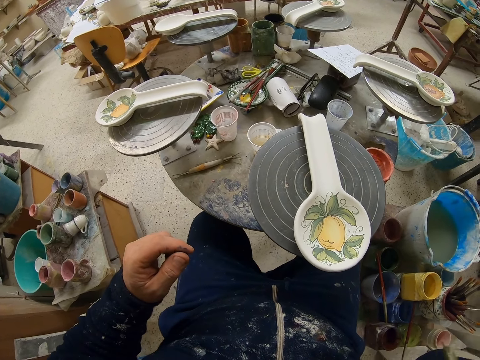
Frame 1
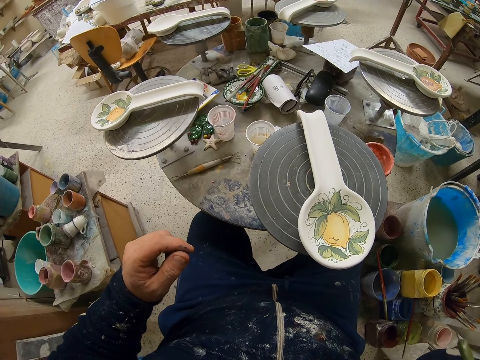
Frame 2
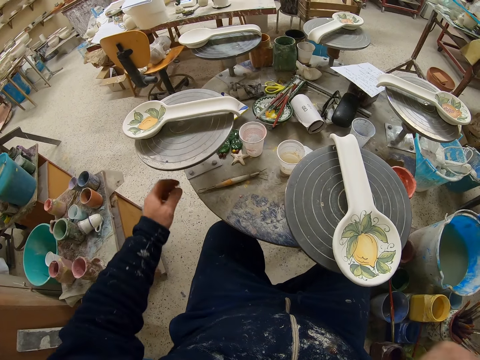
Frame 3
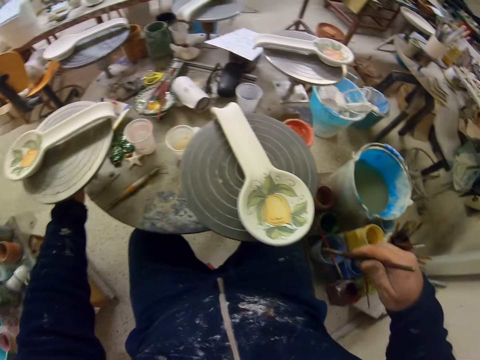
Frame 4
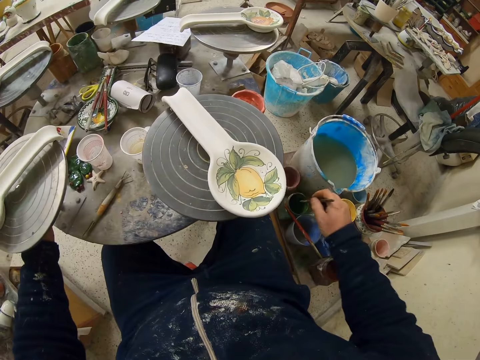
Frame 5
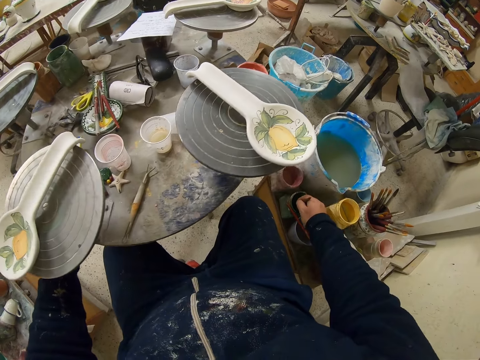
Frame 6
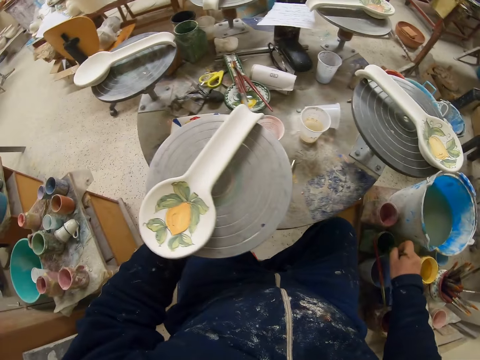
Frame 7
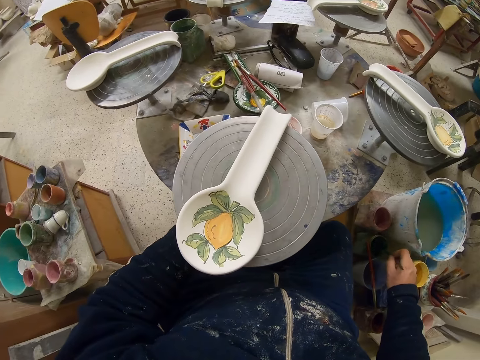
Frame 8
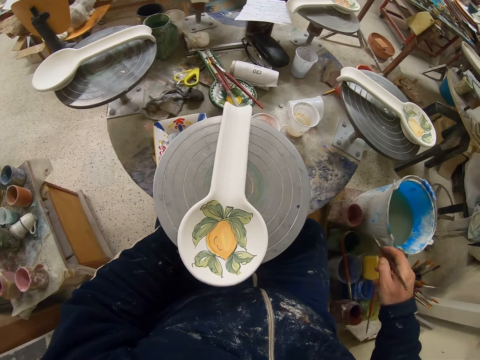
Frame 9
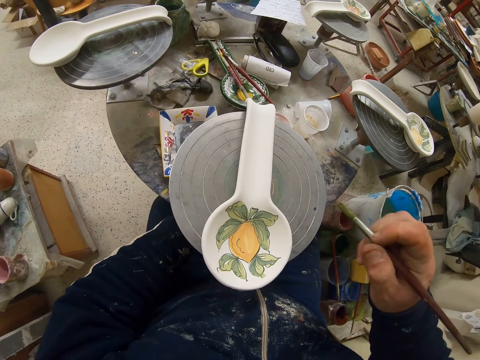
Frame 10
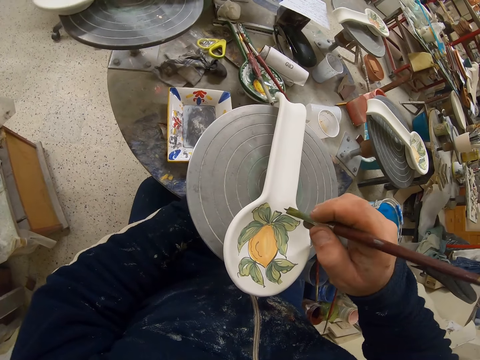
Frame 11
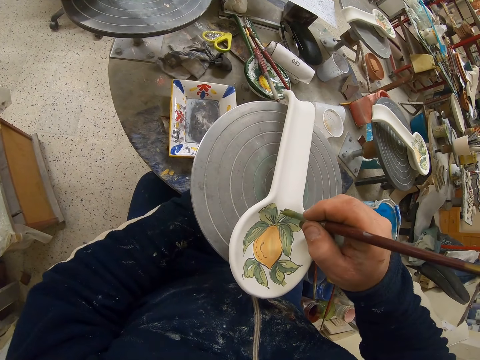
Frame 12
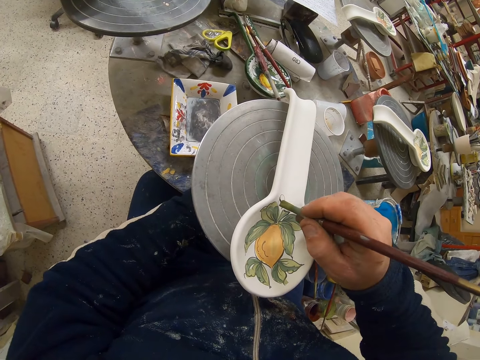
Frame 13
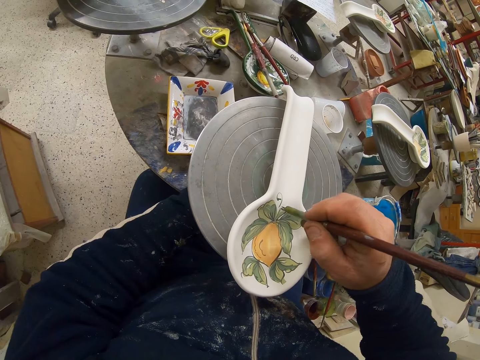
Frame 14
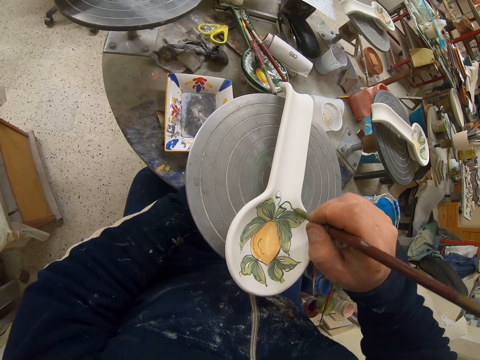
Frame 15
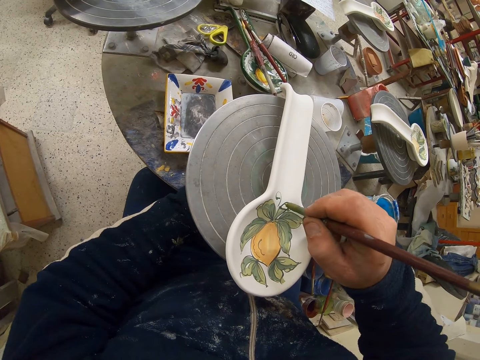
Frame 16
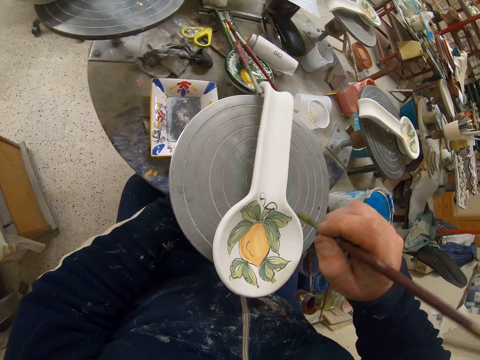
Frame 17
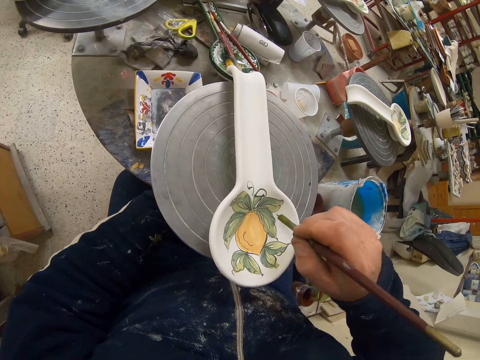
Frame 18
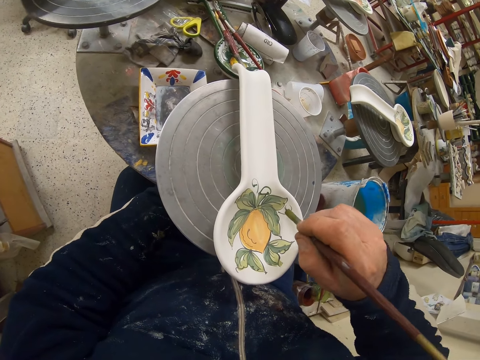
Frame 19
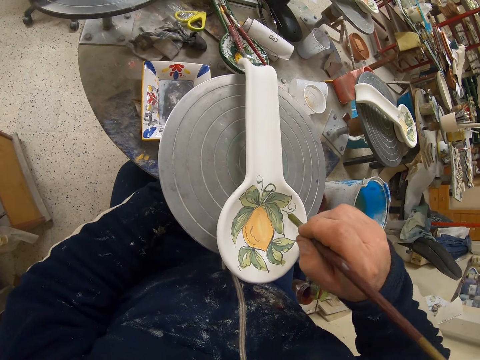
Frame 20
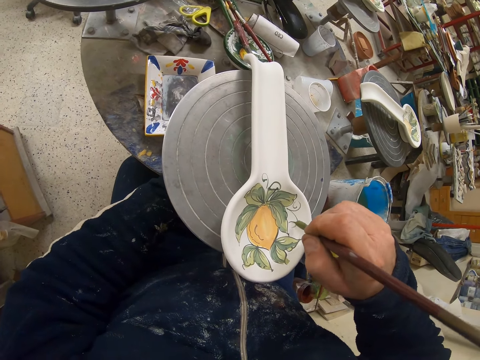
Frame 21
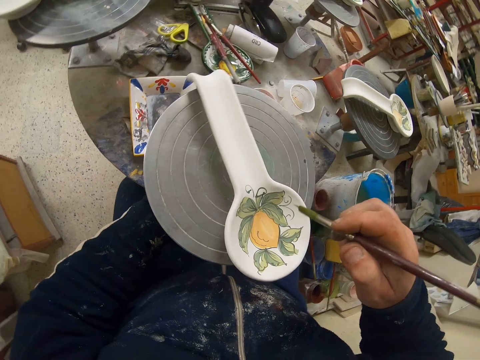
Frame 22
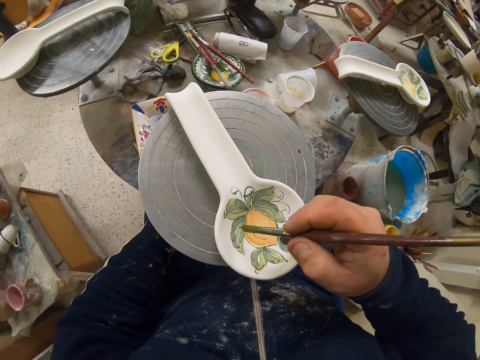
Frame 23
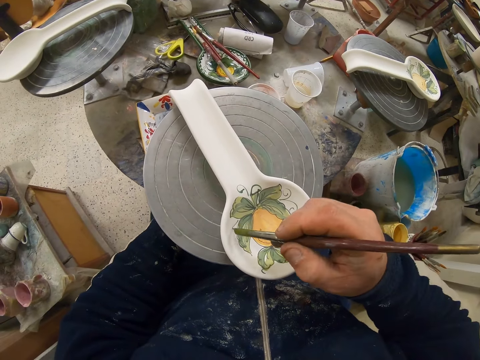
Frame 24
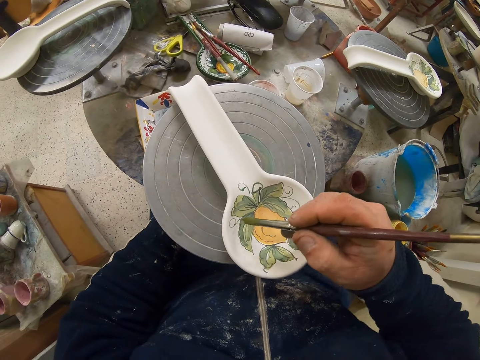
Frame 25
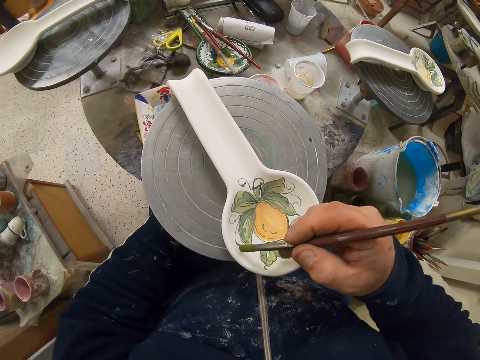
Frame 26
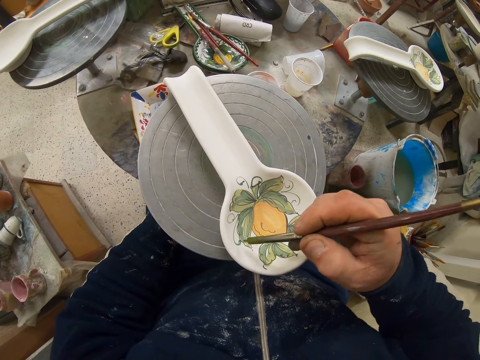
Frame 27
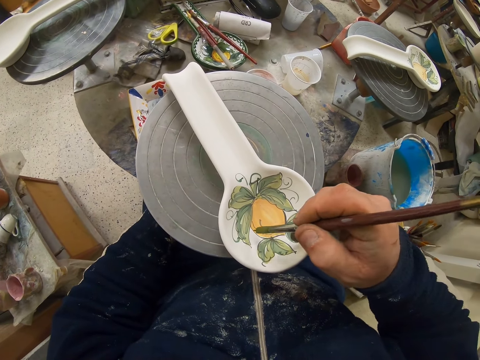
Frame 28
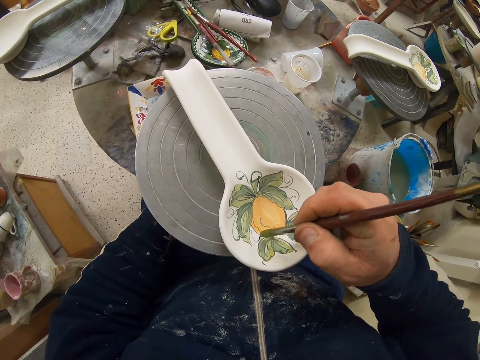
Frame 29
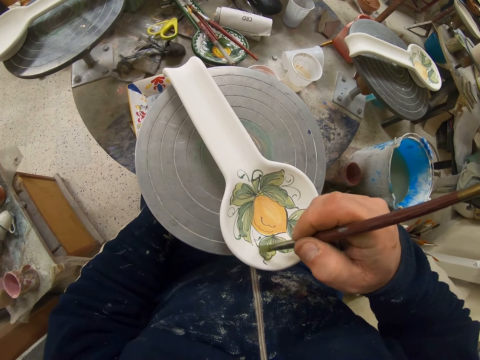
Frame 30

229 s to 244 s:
The camera wearer dips the paint brush in the paint can. They rotate the table. They decorate the plate or spoon with the paint brush.

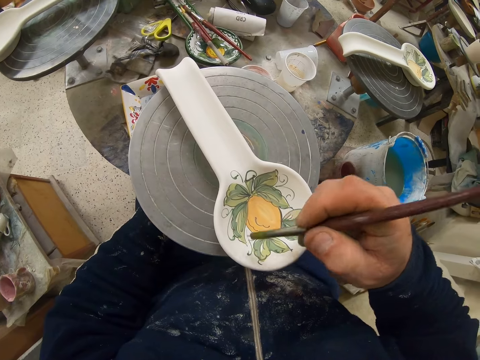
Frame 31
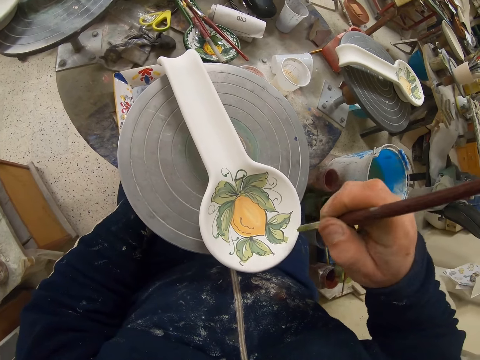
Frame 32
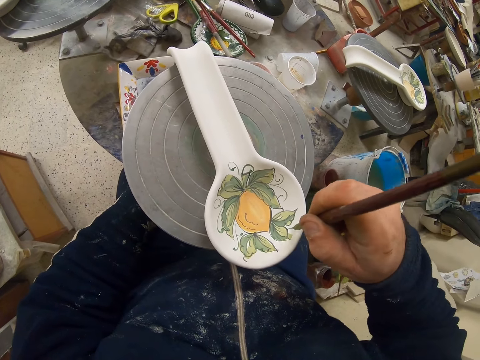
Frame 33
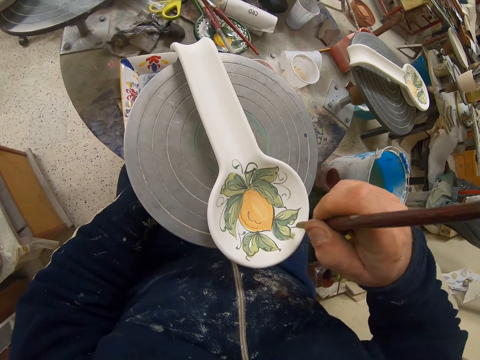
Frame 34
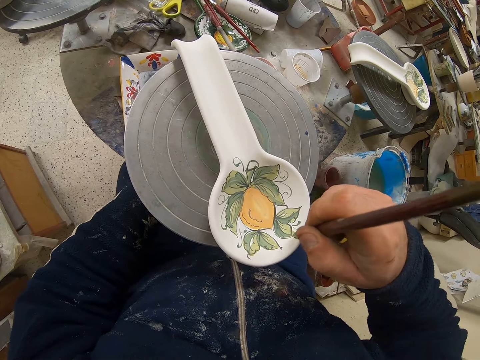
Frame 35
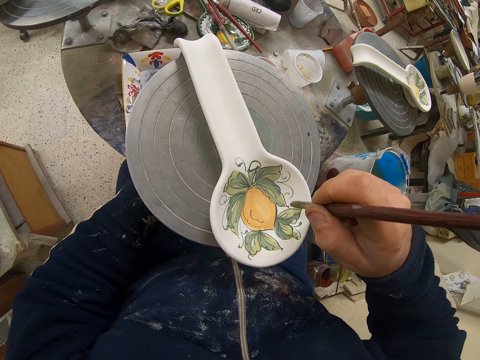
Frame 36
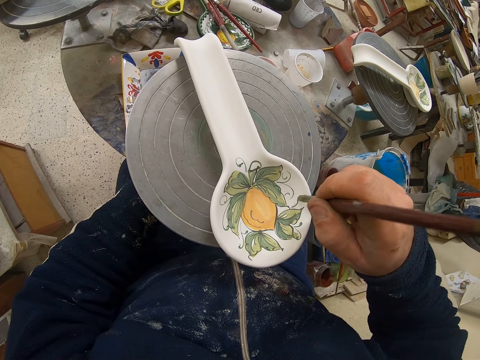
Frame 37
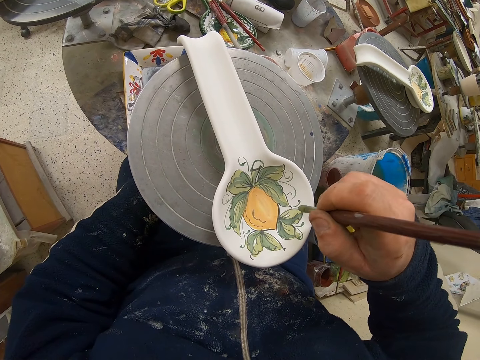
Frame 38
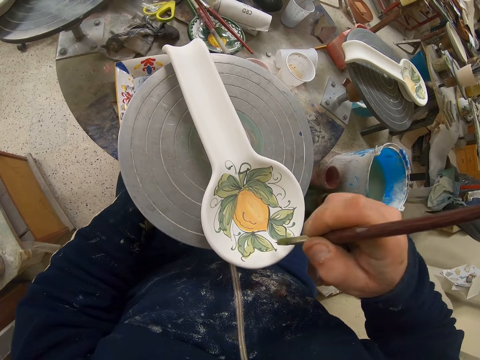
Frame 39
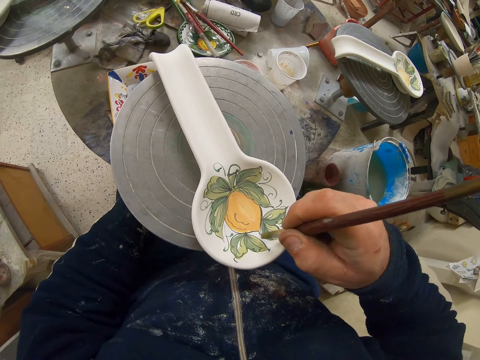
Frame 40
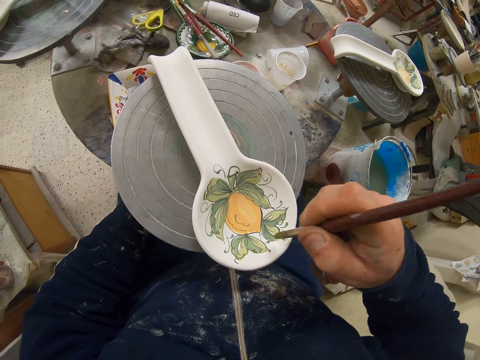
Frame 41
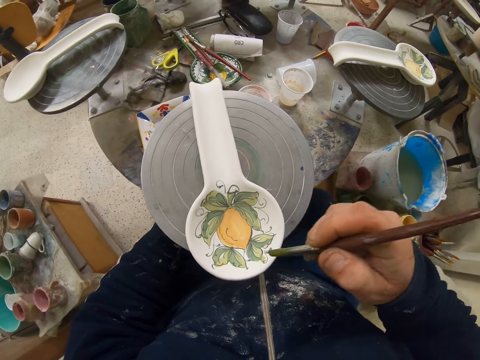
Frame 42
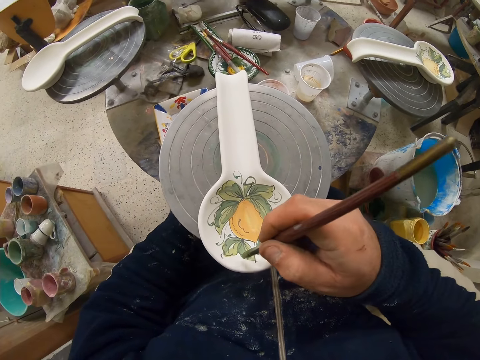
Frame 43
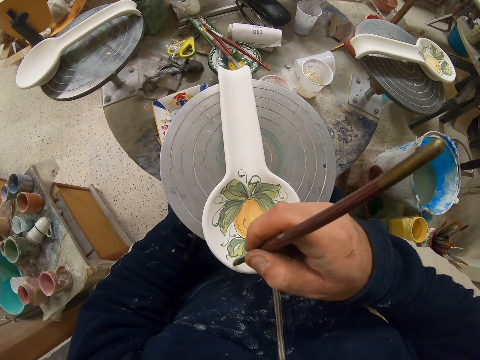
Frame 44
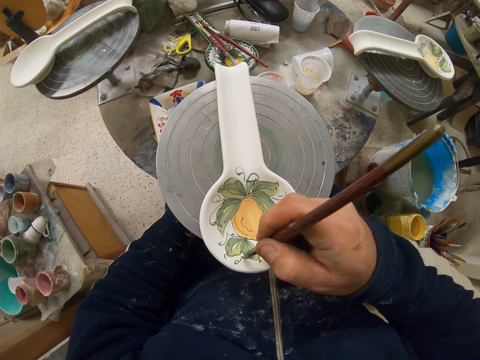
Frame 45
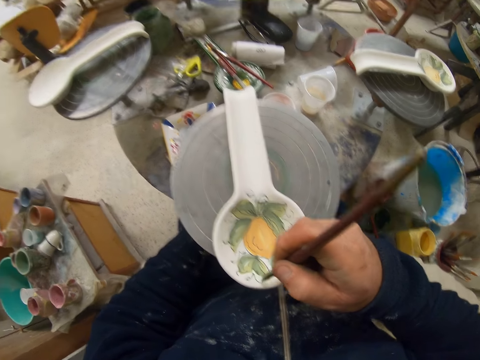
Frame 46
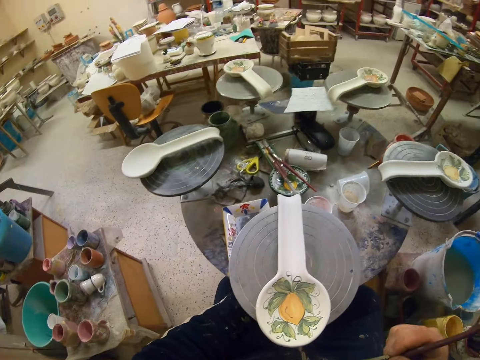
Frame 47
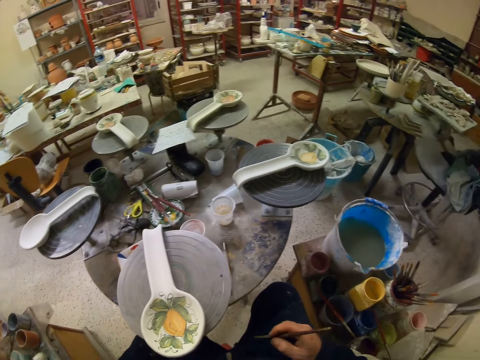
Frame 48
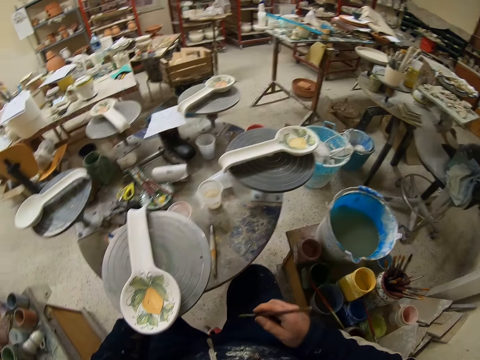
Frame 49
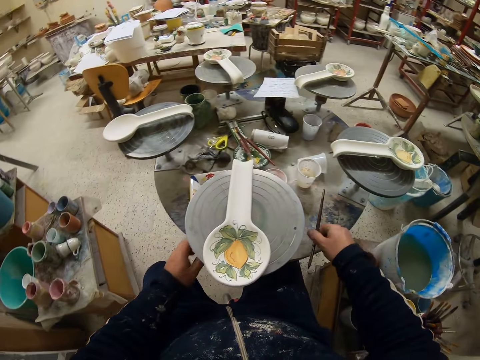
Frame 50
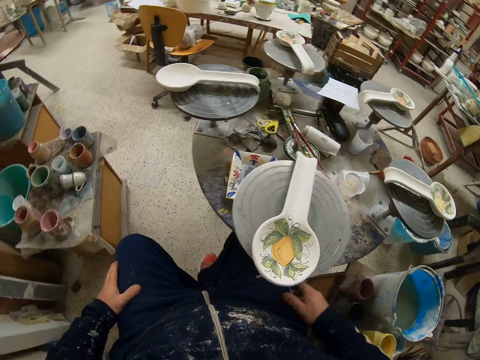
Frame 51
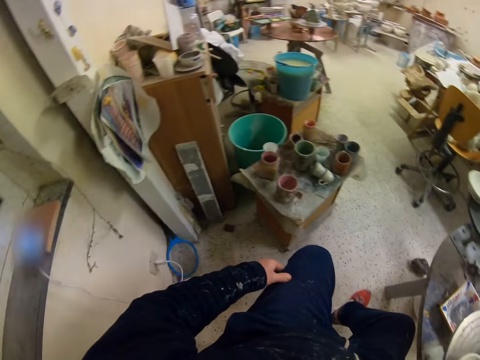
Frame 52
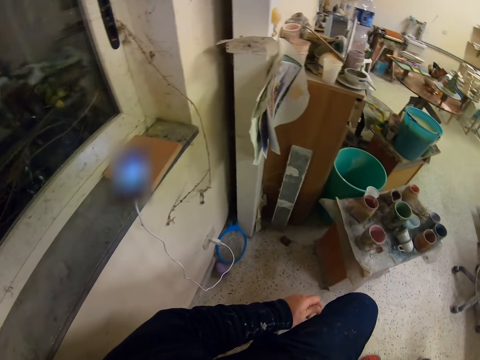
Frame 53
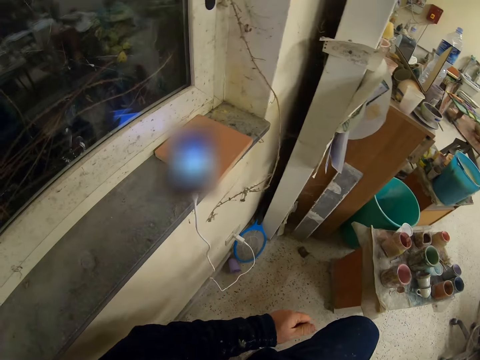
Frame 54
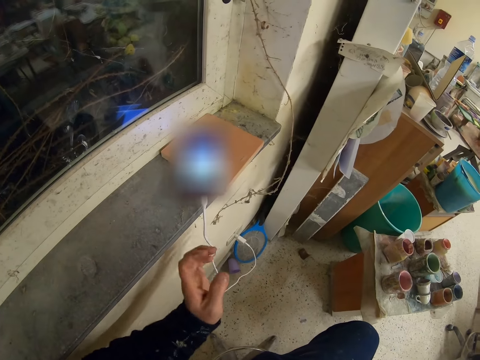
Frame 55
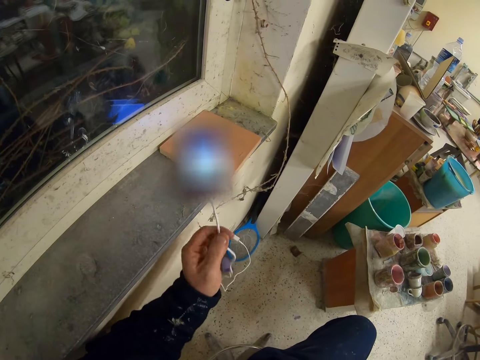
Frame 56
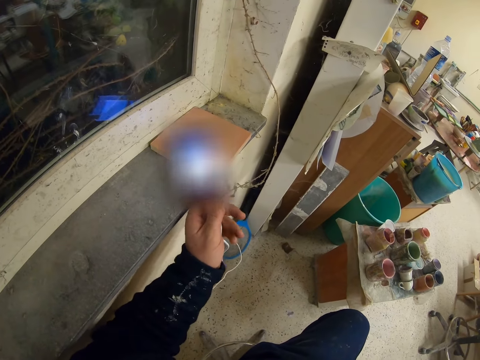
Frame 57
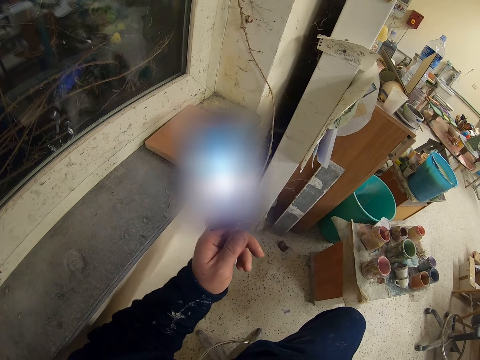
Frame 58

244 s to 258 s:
The camera wearer drops the paint brush on the table. They pick up the phone from the window stool. They look at the phone.
